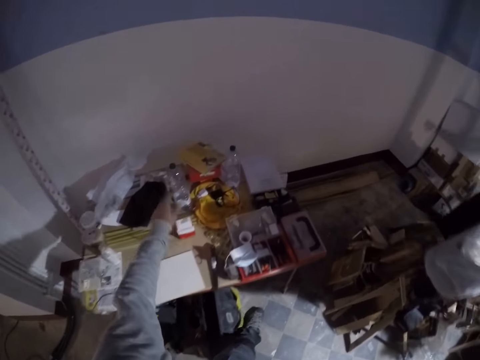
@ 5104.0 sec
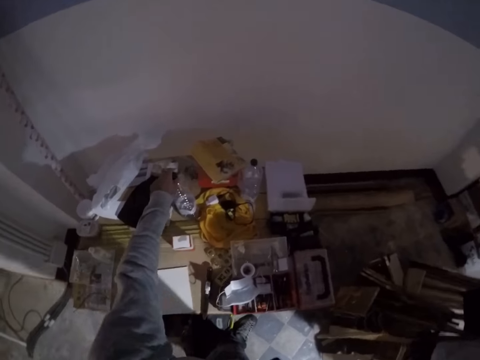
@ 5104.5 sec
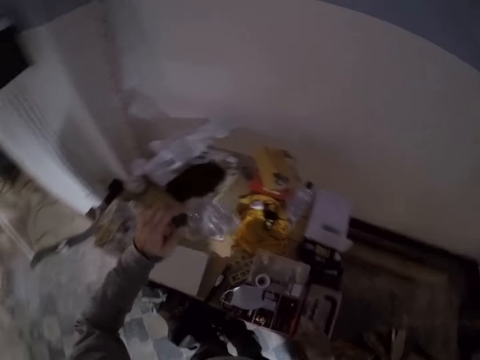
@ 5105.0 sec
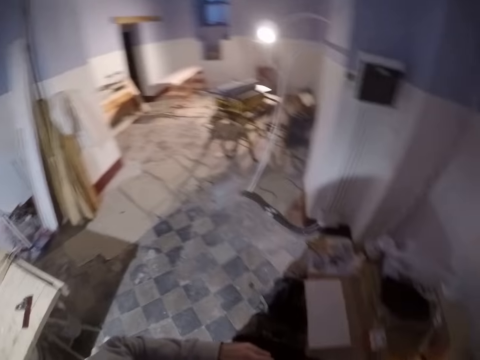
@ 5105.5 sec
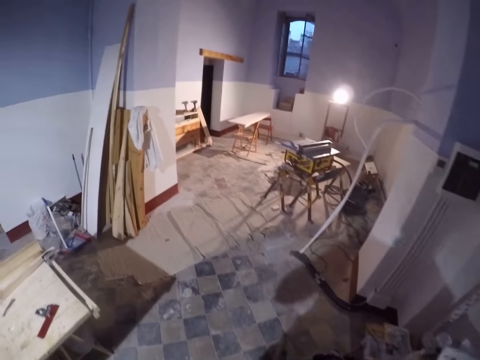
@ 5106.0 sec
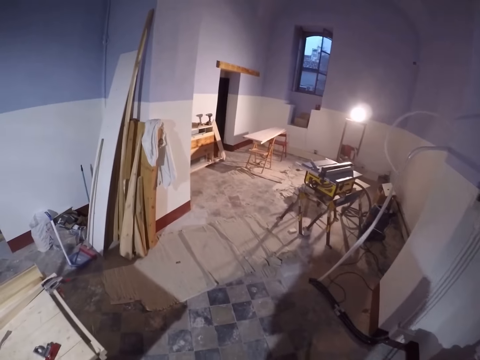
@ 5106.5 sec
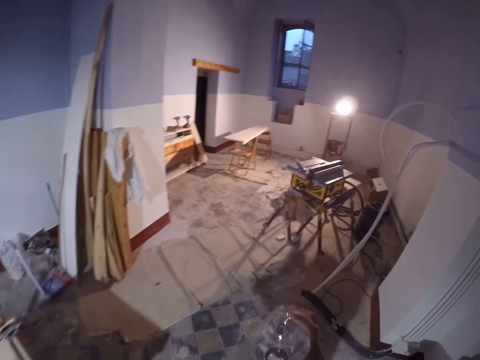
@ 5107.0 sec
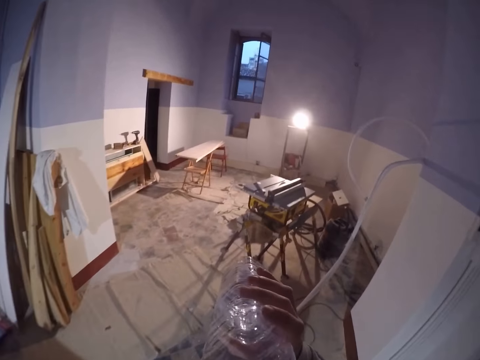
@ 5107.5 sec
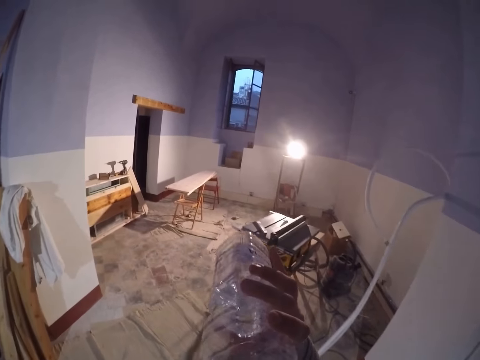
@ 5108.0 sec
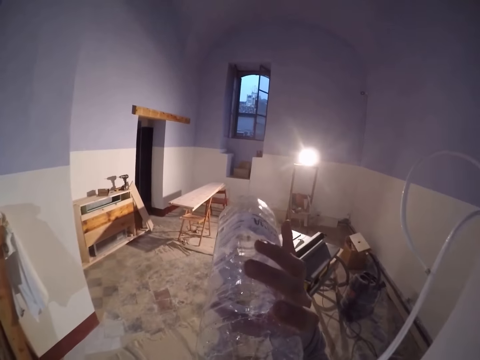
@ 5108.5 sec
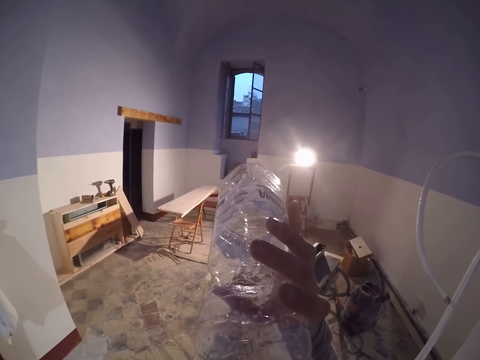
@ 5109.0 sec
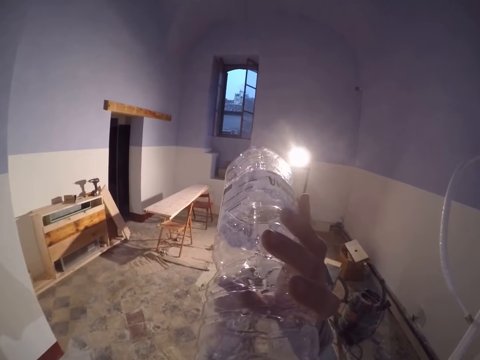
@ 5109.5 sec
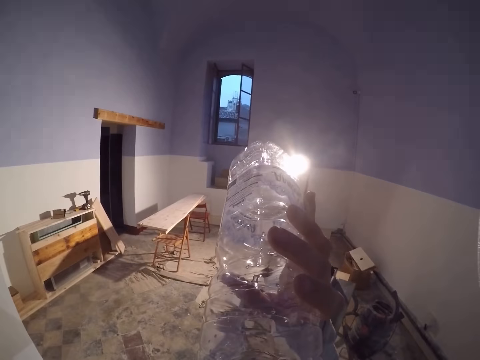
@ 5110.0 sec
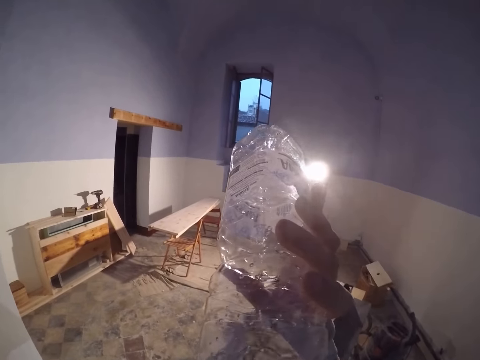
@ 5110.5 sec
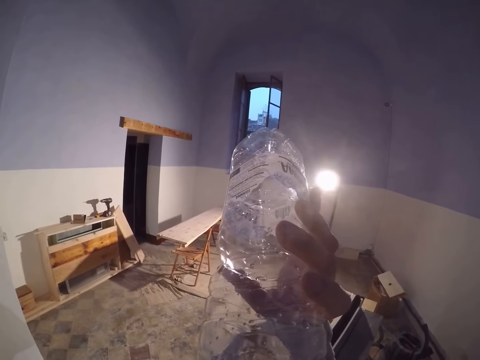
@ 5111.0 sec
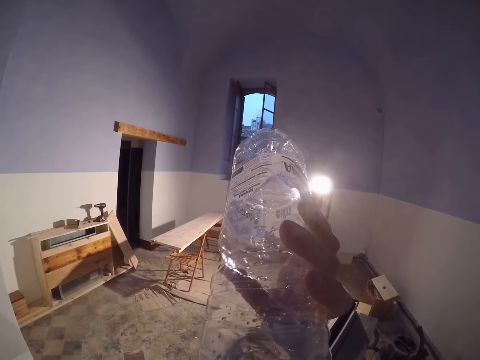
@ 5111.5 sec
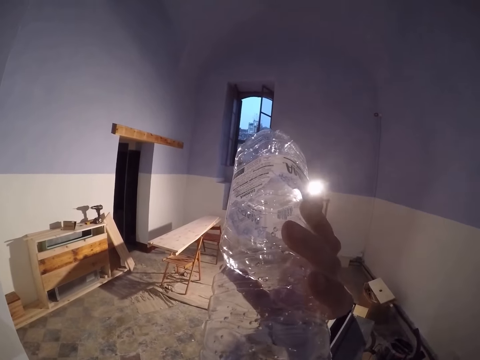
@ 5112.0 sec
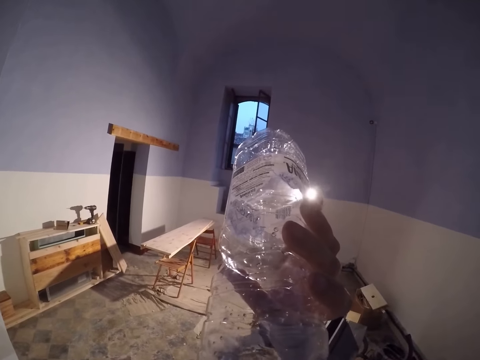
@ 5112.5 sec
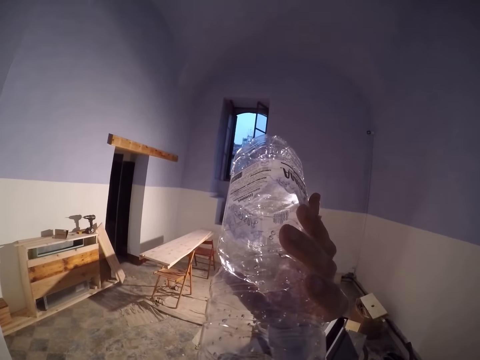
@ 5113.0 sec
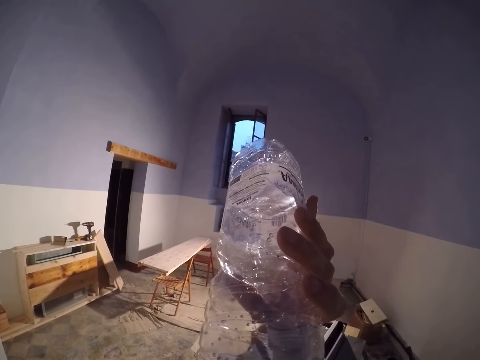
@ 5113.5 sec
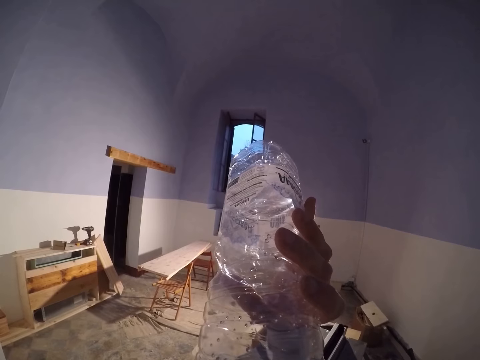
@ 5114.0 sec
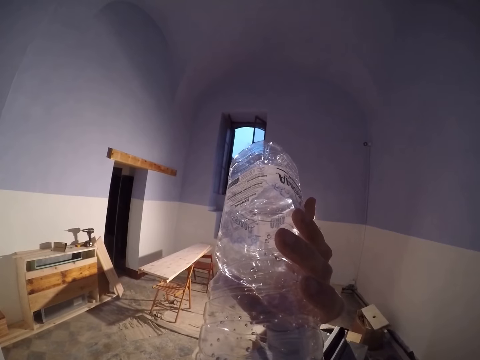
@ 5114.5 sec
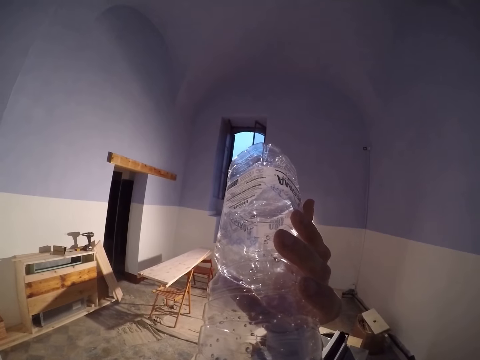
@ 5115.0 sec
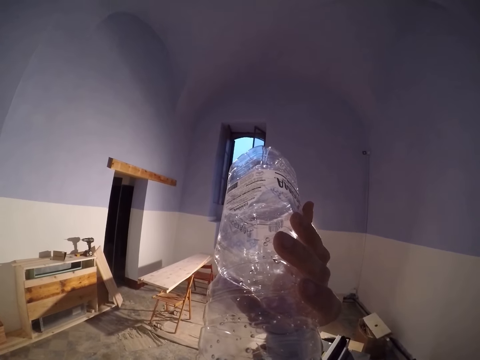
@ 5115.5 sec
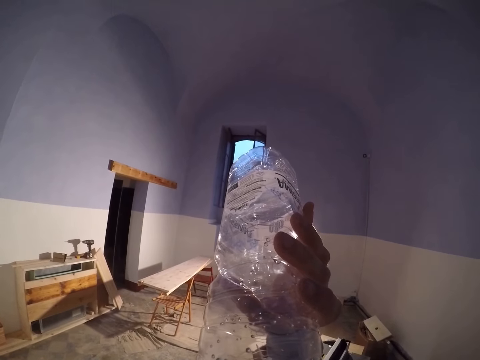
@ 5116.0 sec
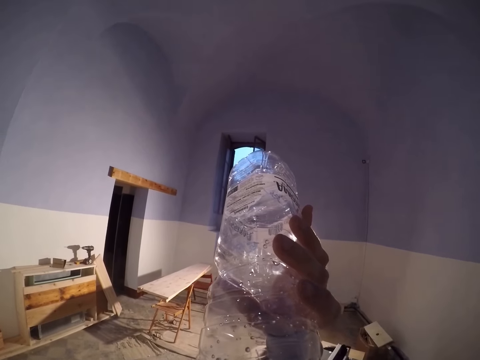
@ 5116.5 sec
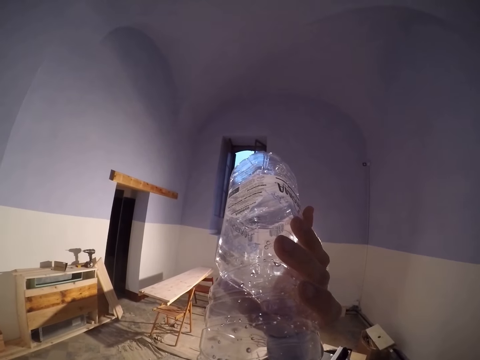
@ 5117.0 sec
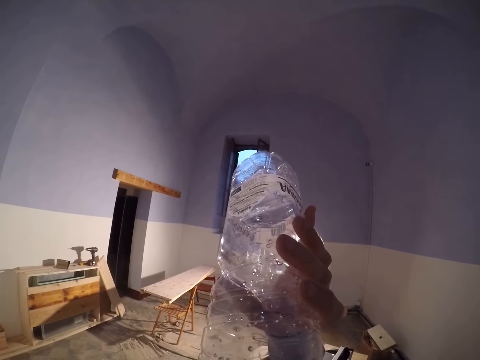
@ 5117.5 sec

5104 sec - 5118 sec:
The camera wearer walks to a work bench. He picks up a plastic bottle of water with his left hand. He walks around the workshop. He drinks water from the plastic bottle of water in his right hand.

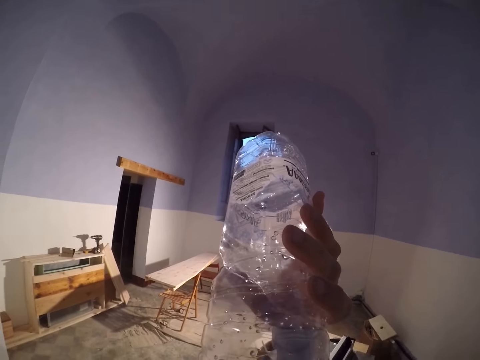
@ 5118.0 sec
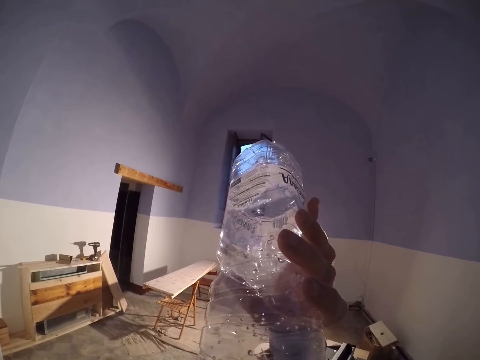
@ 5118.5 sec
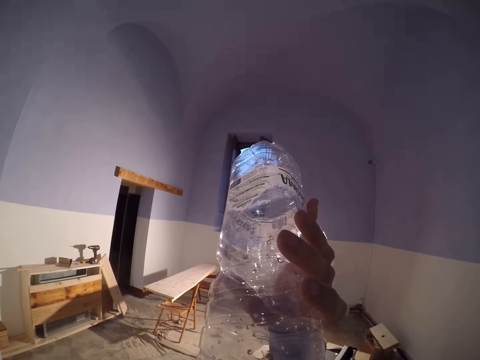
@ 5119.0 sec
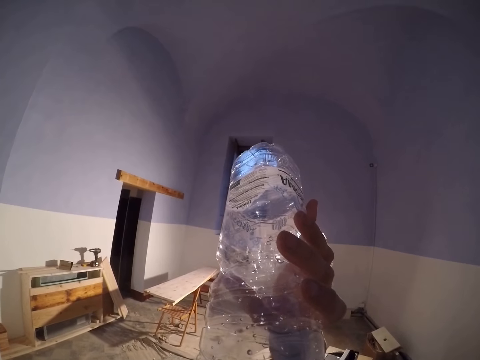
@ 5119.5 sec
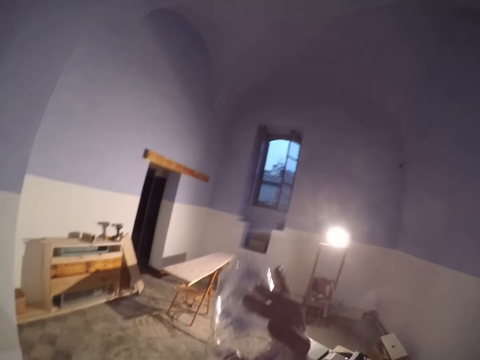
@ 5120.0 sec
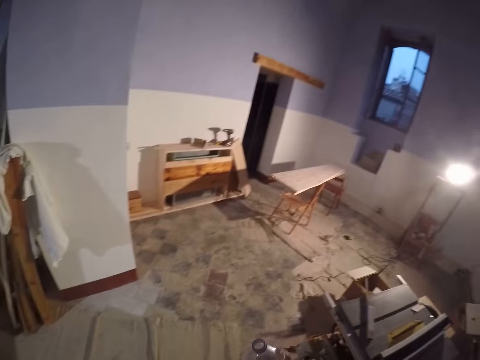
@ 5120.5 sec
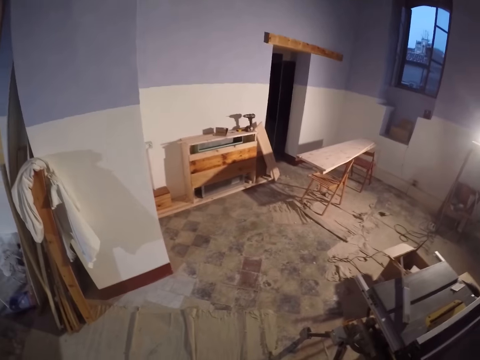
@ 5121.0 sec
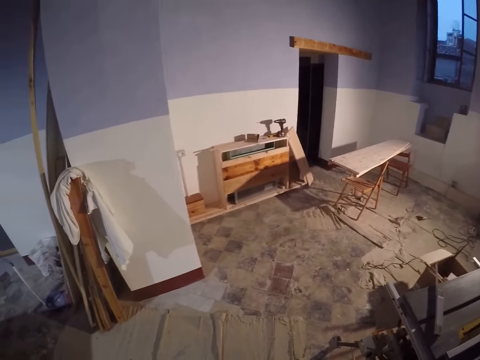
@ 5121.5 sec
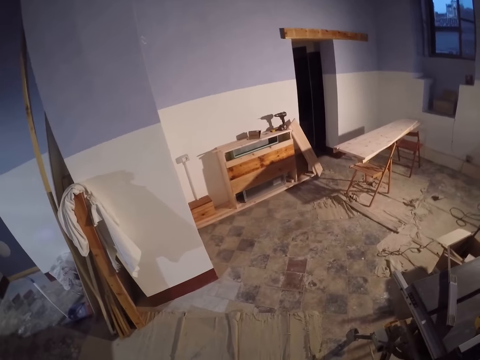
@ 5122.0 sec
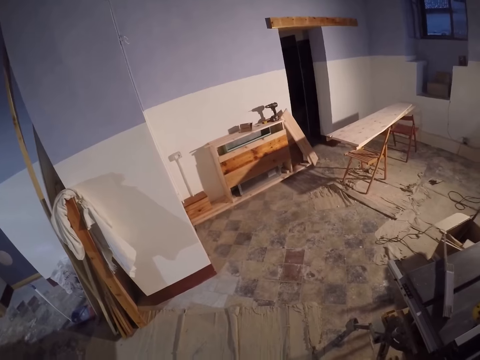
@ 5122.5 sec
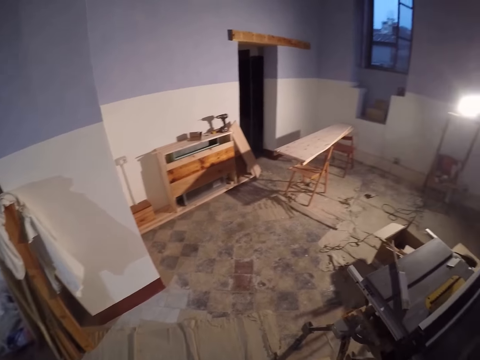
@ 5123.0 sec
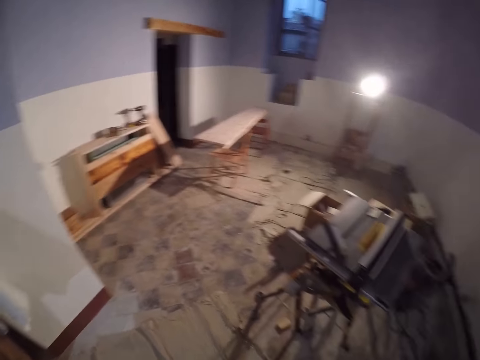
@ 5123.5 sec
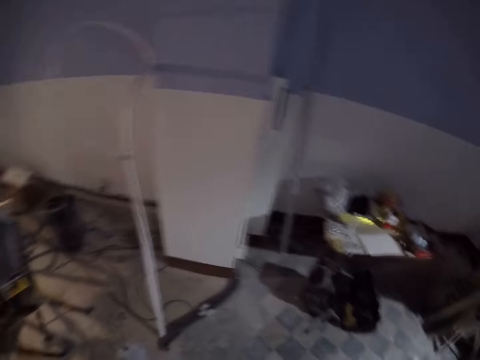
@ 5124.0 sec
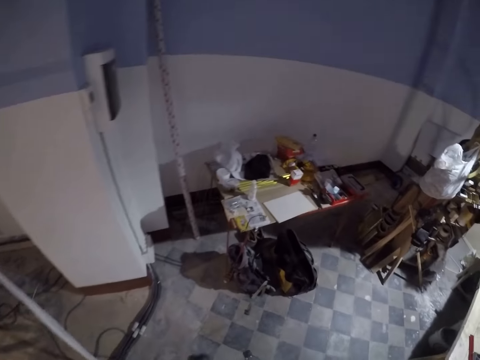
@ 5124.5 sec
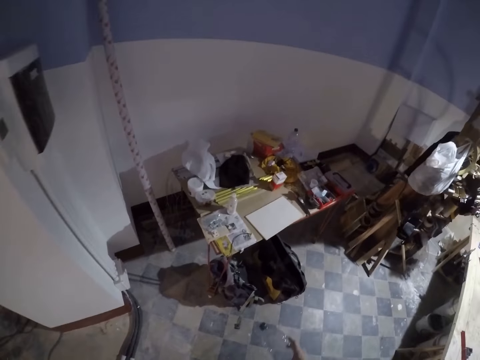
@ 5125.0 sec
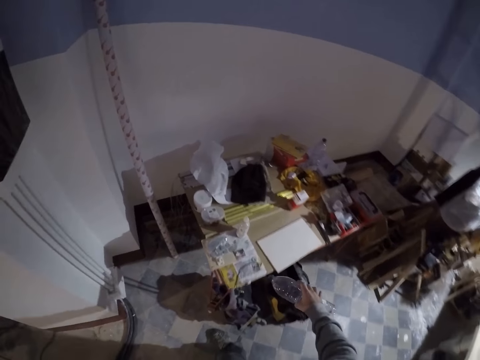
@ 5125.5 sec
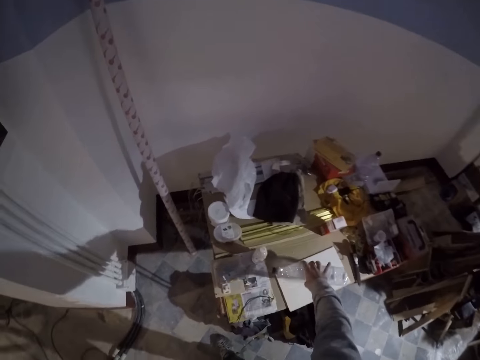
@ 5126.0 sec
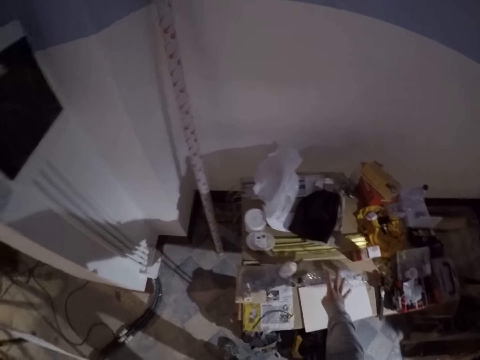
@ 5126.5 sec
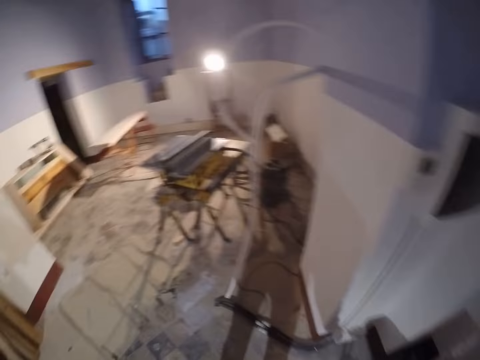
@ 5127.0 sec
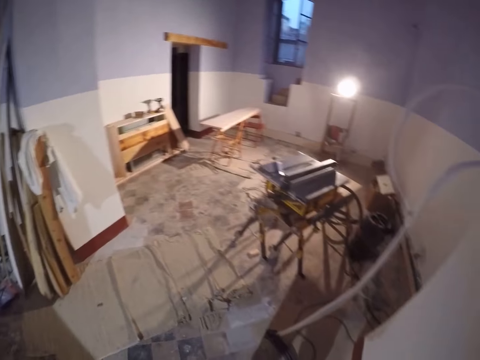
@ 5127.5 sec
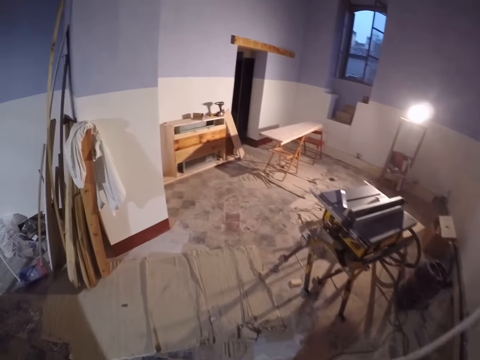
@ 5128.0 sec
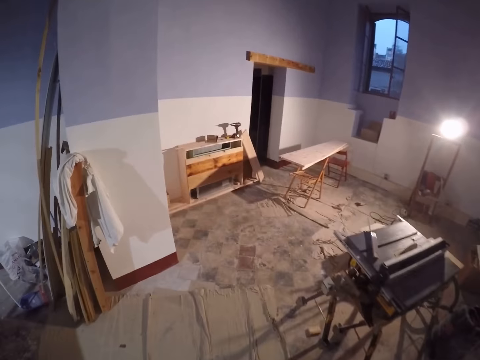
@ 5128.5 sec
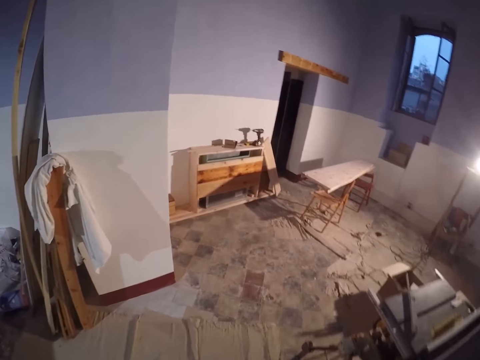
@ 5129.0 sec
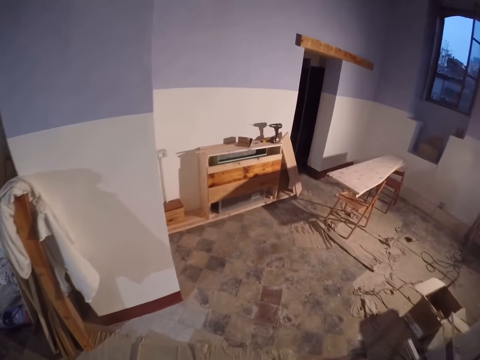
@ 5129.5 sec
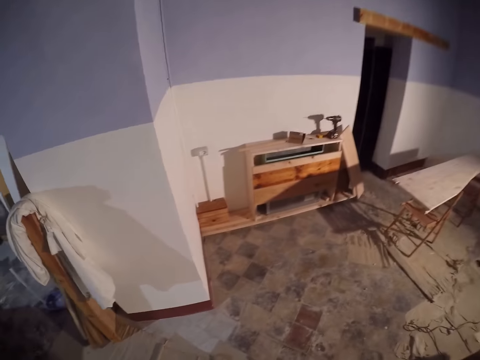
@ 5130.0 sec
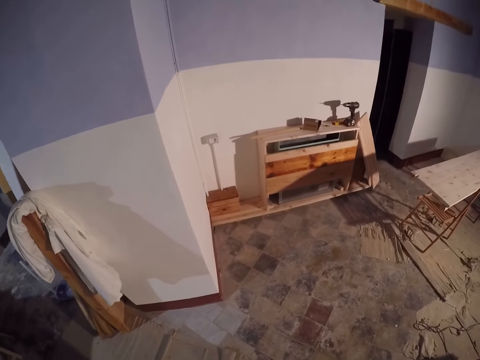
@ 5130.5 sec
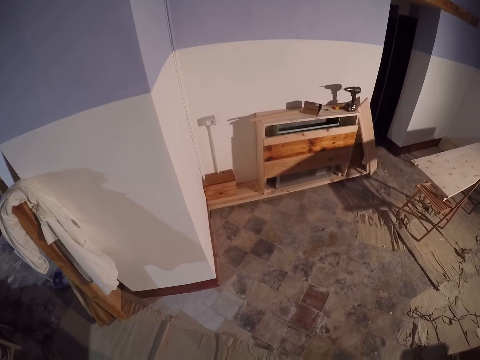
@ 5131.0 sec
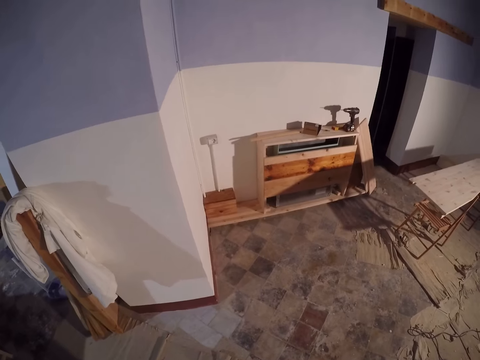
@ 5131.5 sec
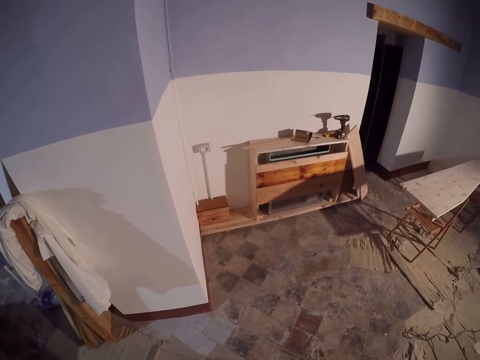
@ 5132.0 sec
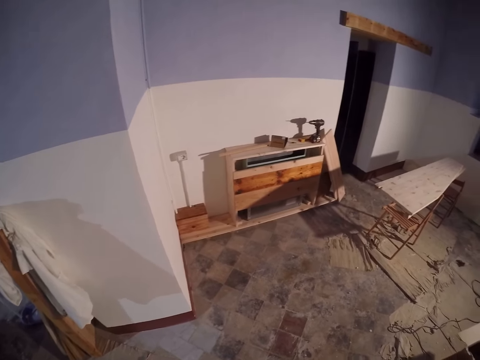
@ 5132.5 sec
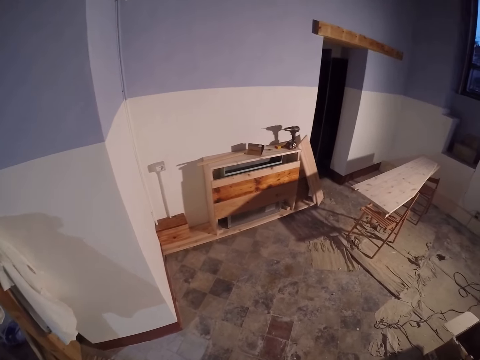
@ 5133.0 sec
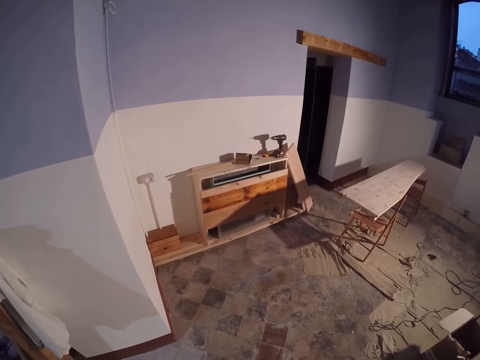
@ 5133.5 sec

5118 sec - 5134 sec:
The camera wearer looks around the workshop. He walks around the workshop. He drops the empty plastic bottle on the work bench with his right hand. He walks around the workshop. He looks around the workshop.
